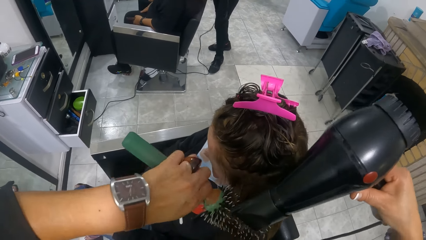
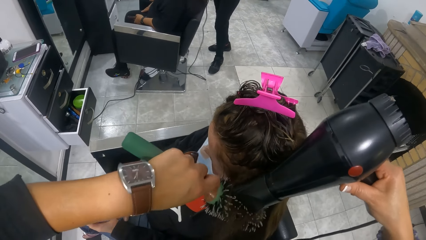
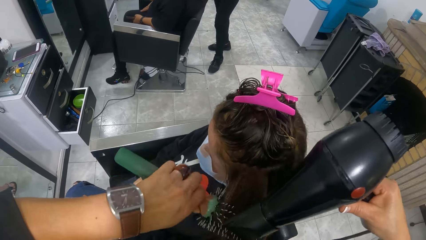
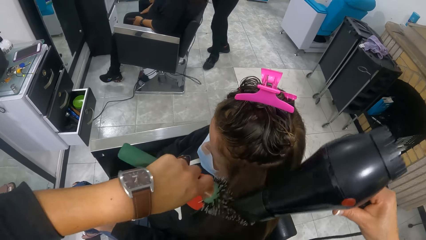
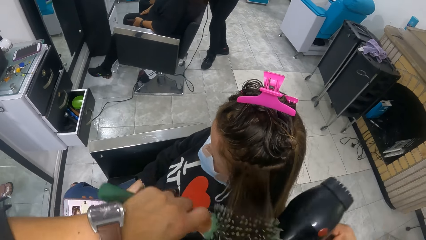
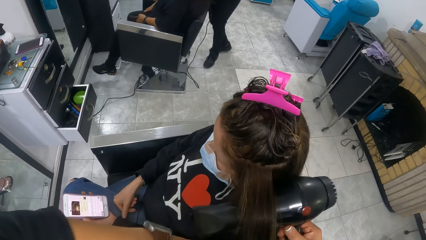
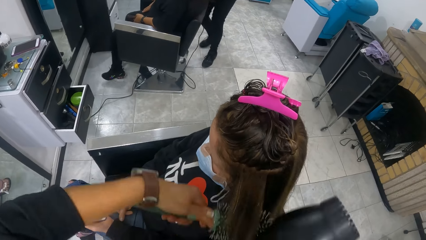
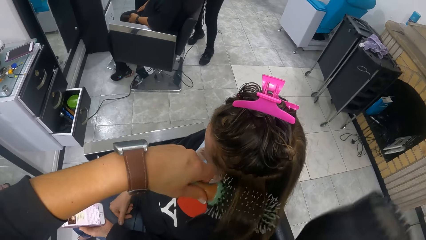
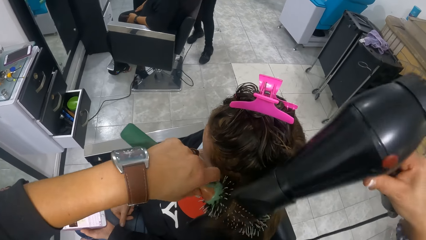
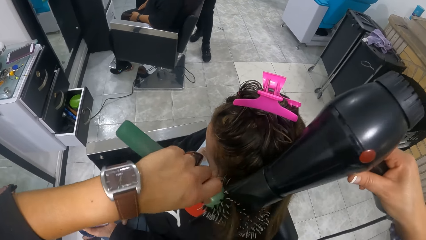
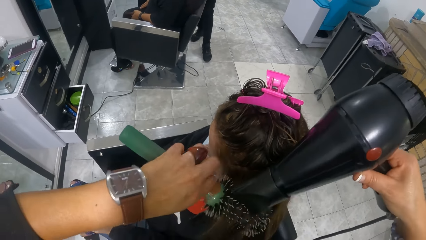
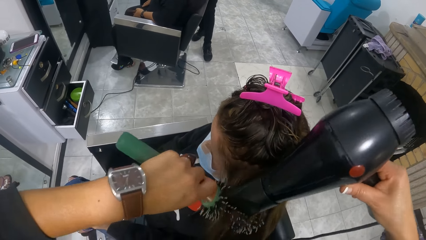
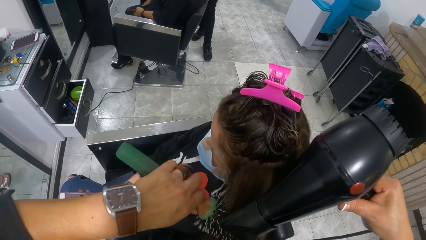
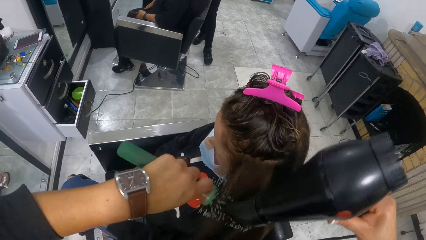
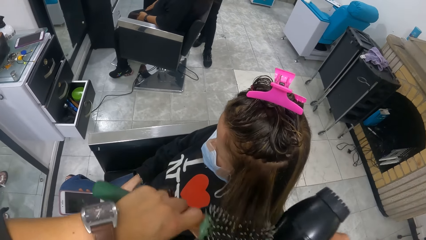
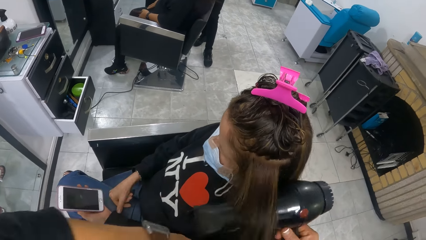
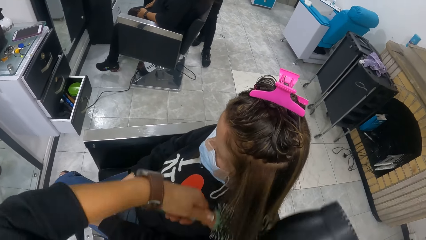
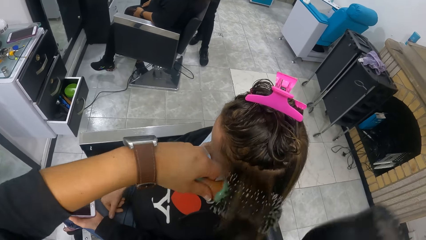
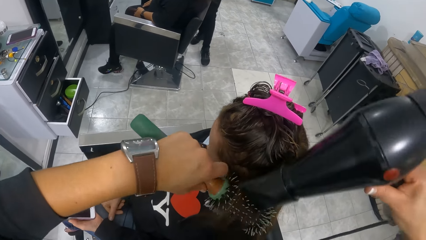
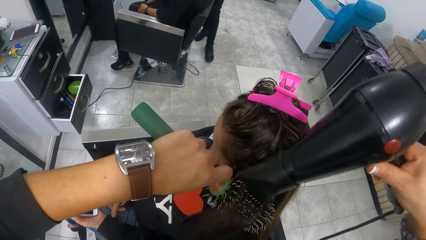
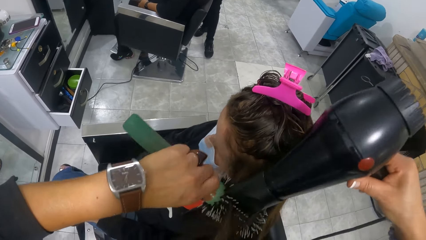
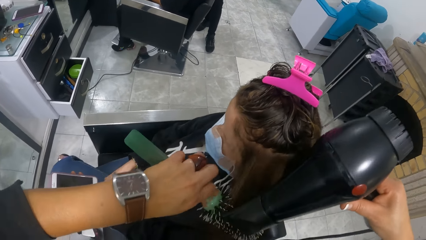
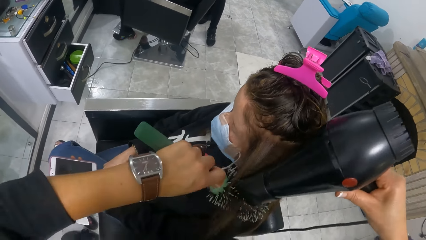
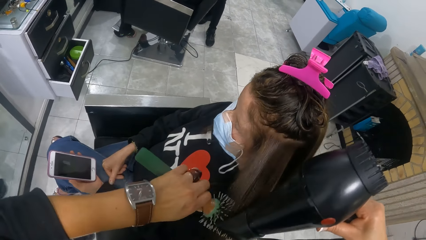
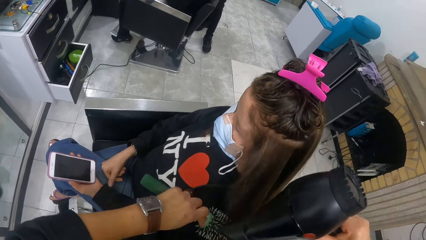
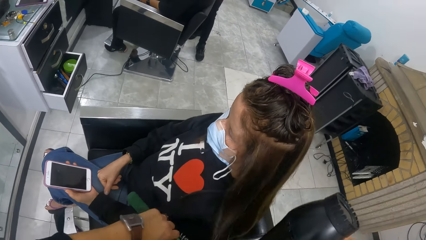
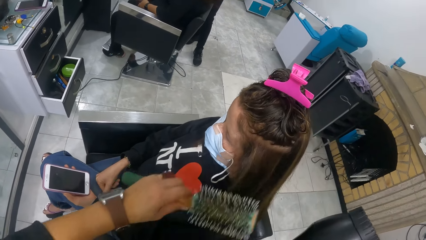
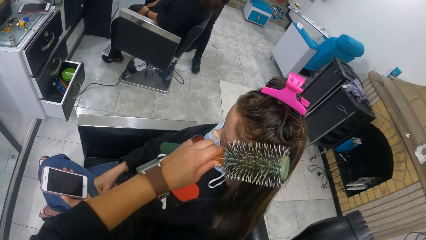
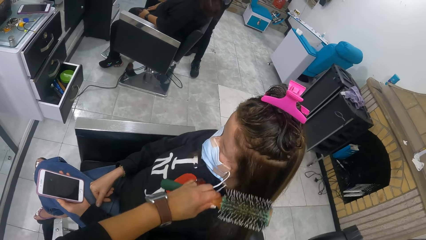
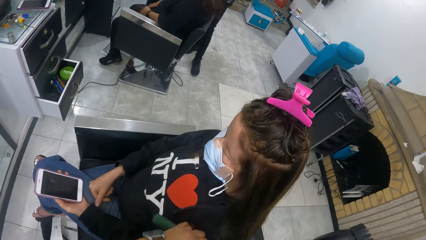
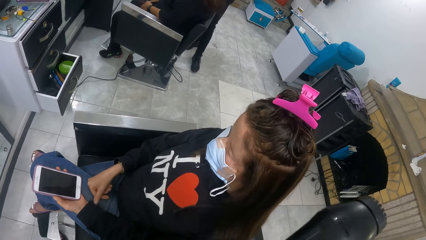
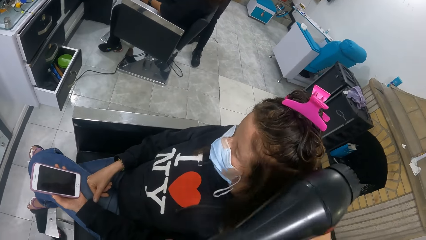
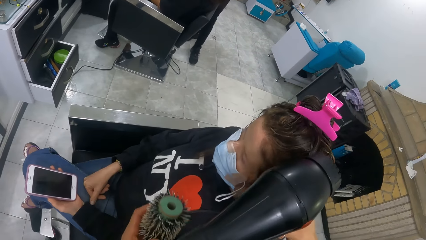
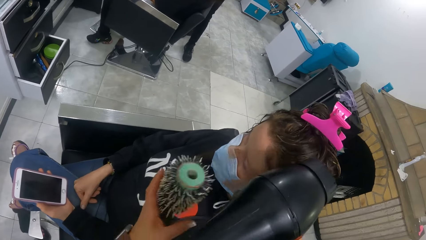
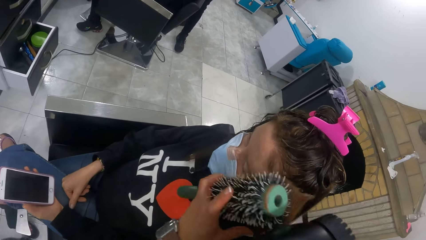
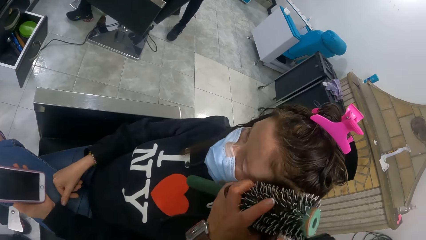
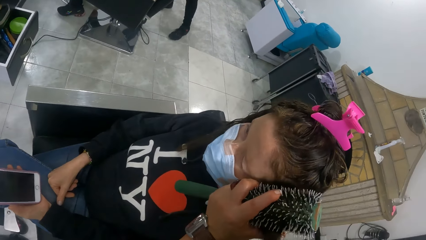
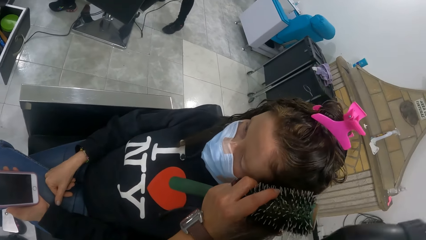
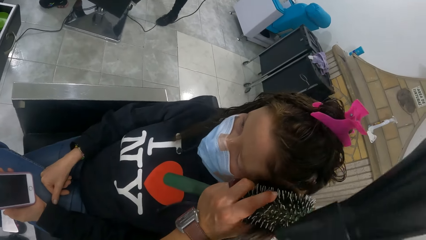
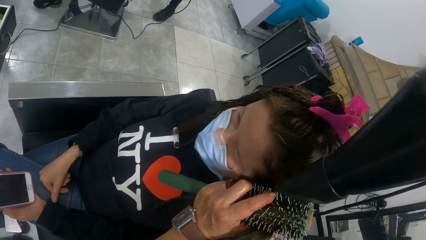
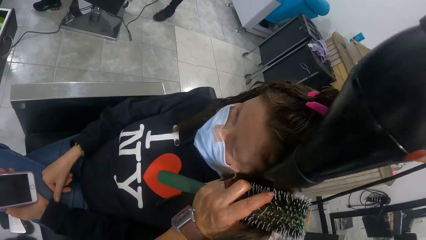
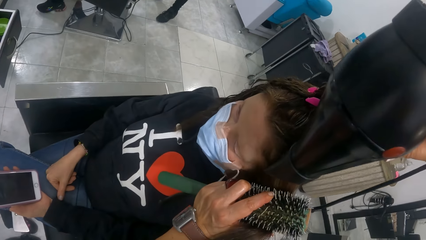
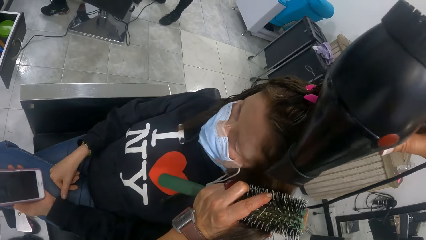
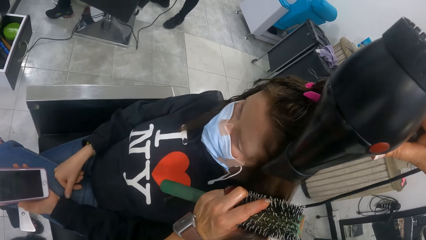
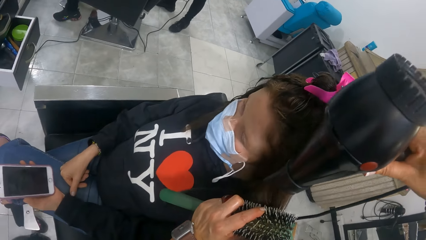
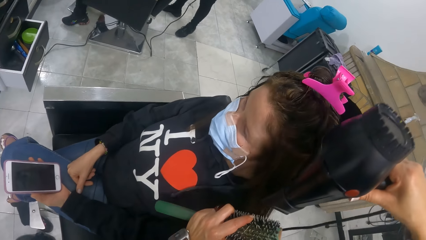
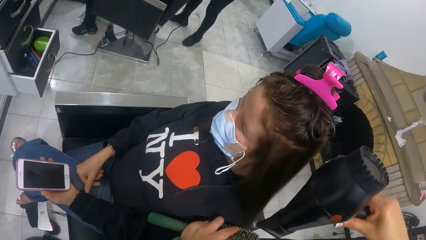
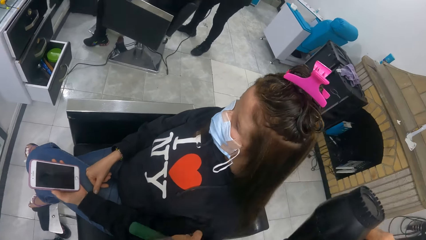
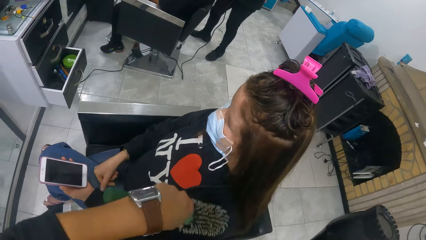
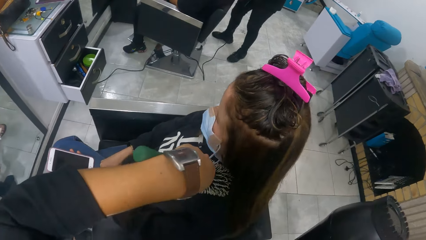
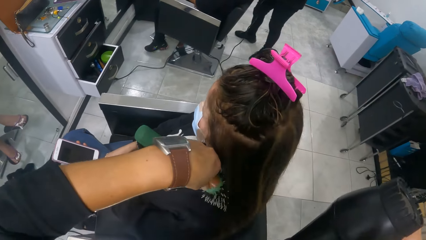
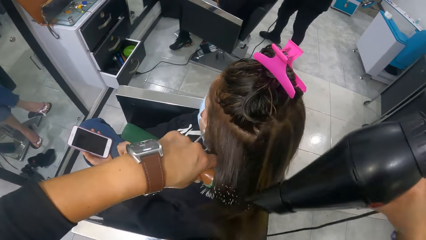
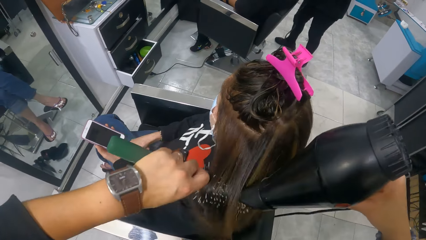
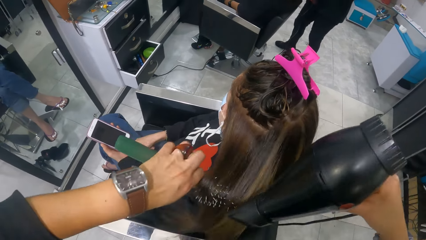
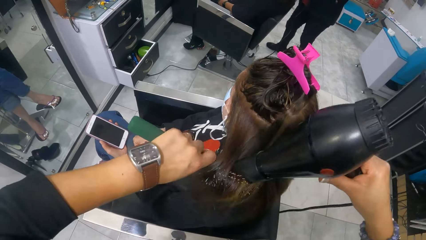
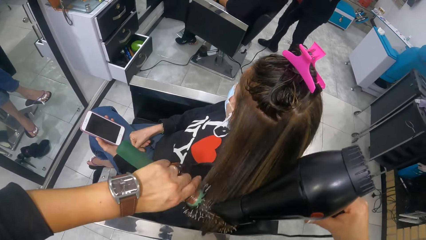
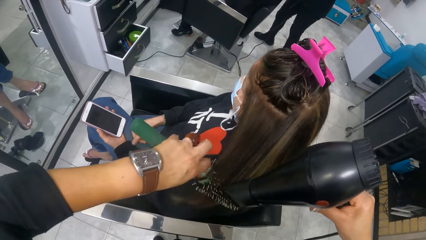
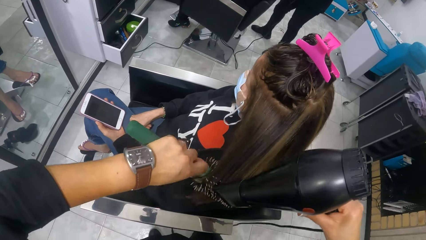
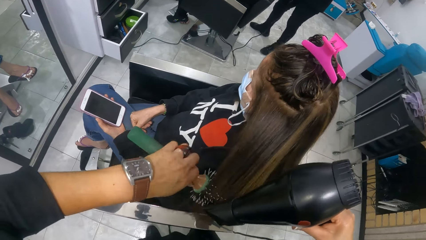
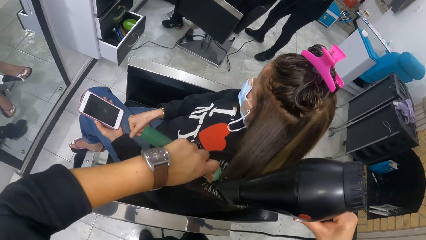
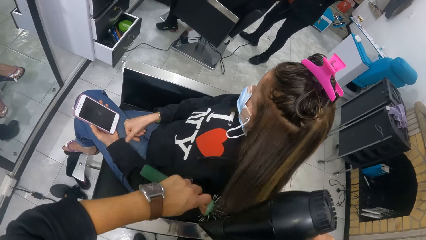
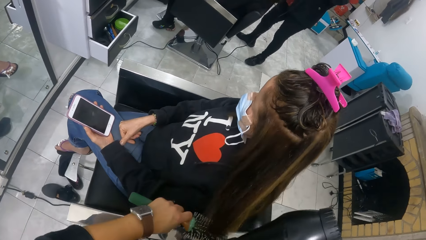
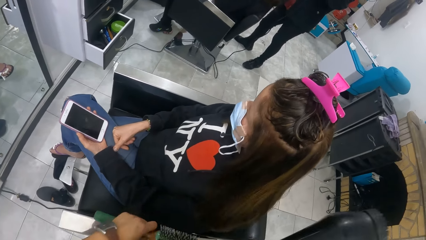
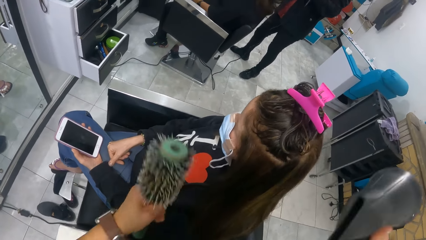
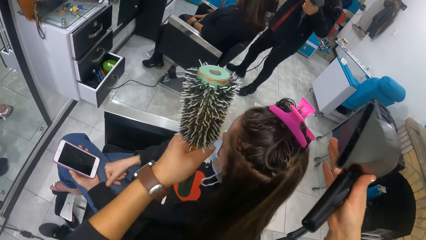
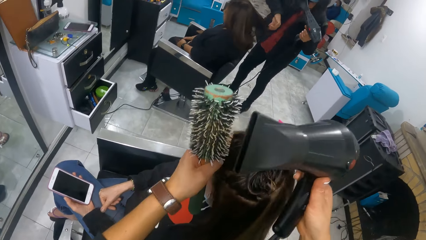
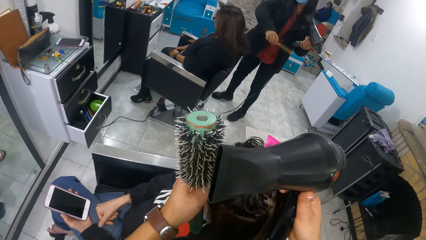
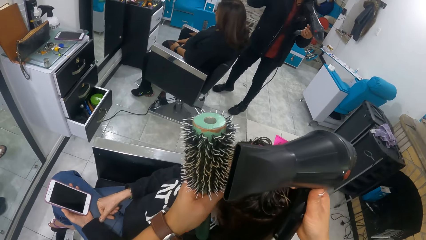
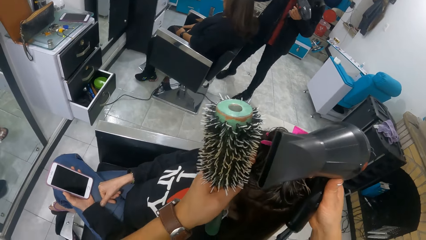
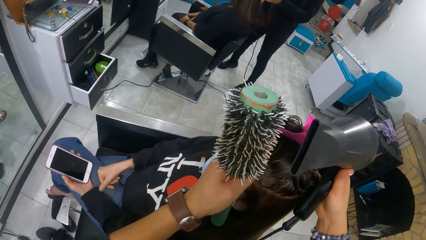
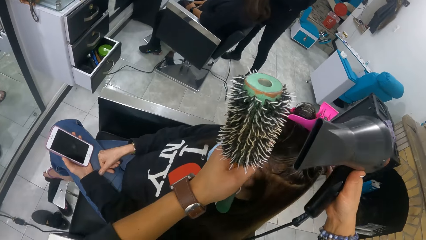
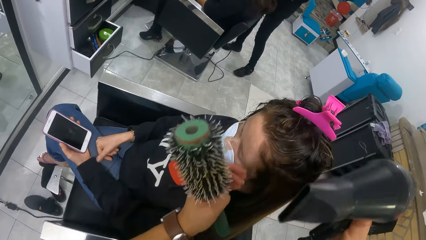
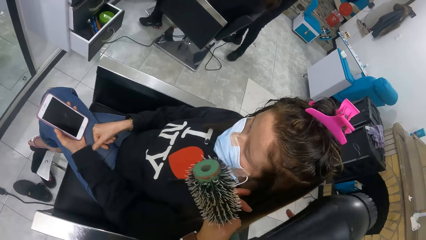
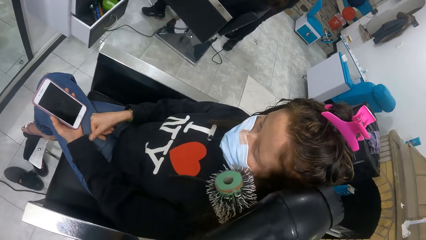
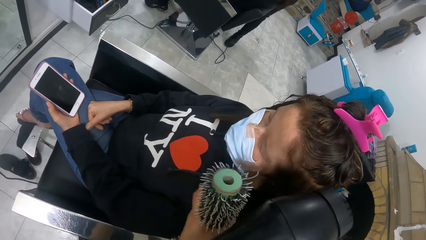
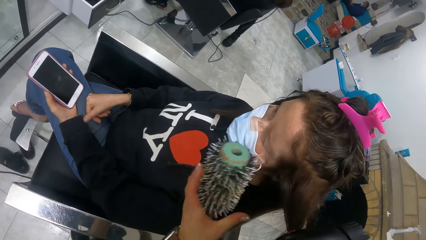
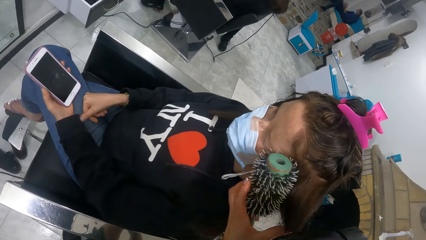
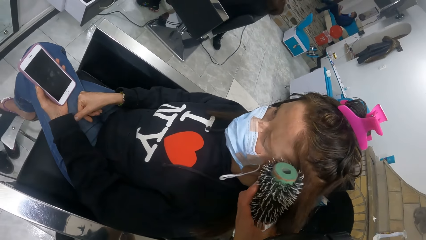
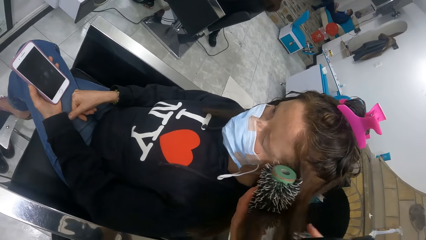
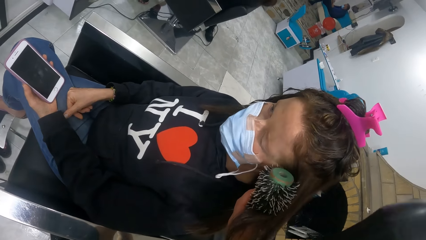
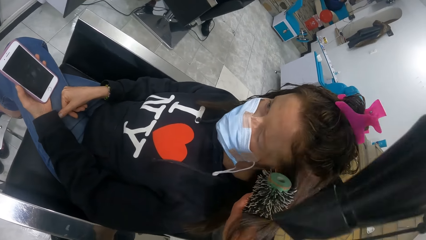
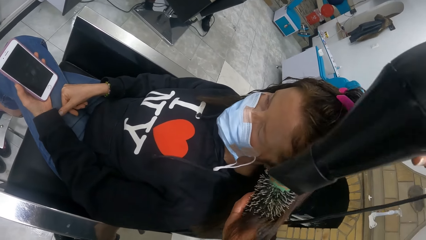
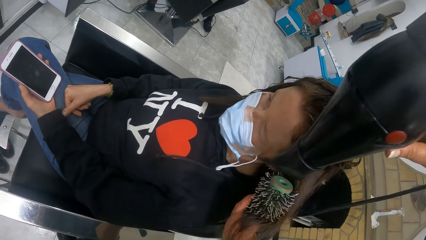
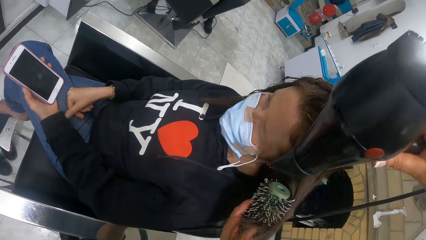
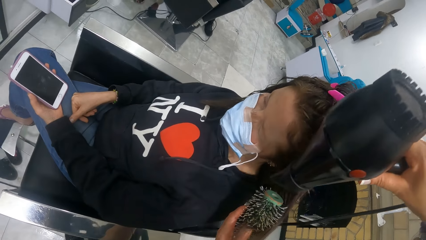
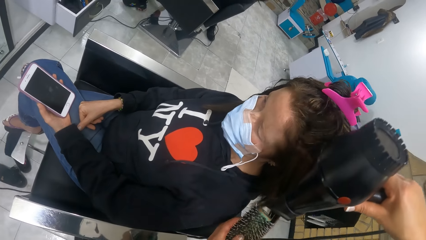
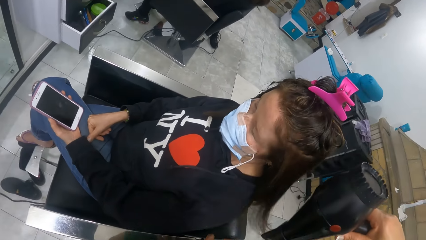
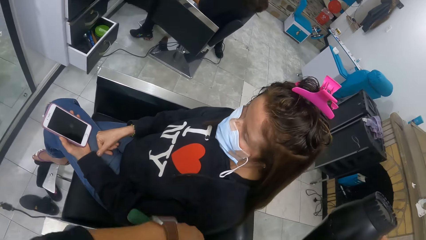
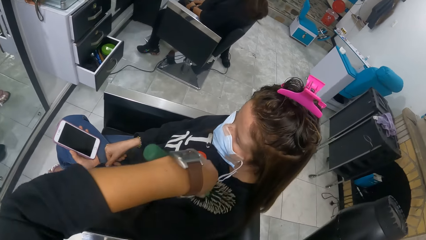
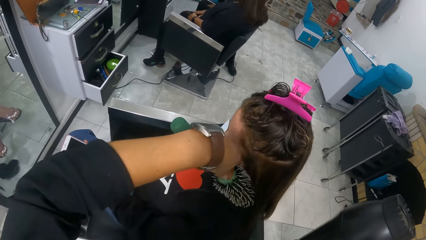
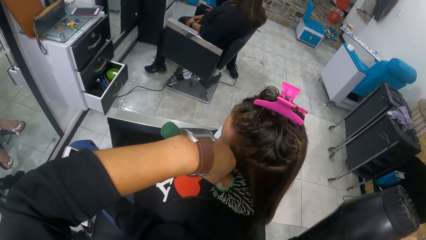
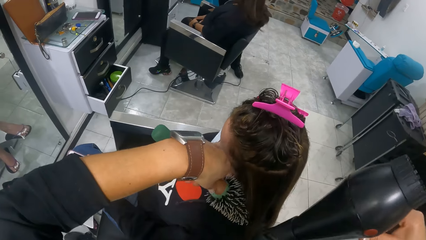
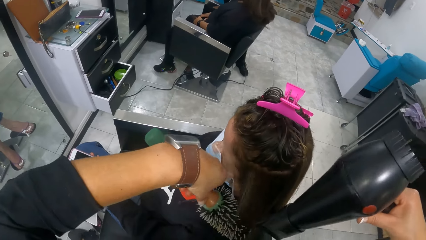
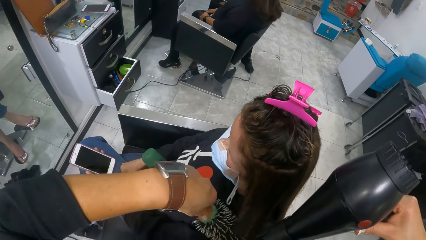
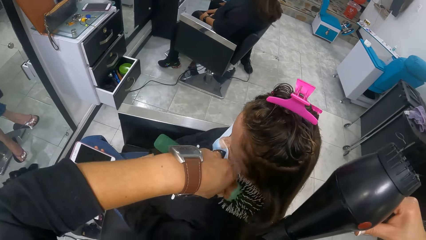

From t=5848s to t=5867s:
The camera wearer rolls a woman's hair around the comb. She blow-dries the woman's hair. She rolls the woman's hair around the comb. She blow-dries the woman's hair. She rolls the woman's hair around the comb. The woman switches off the screen of the phone with her left hand. The camera wearer blow-dries the woman's hair. She combs the woman's hair. She blow-dries the woman's hair. She rolls the woman's hair around the comb. She blow-dries the woman's hair. She adjusts the woman's head with both hands. She touches the woman's head. She dries the woman's hair with a hair dryer in her right hand and a curler in her left hand. She holds hair strands.
